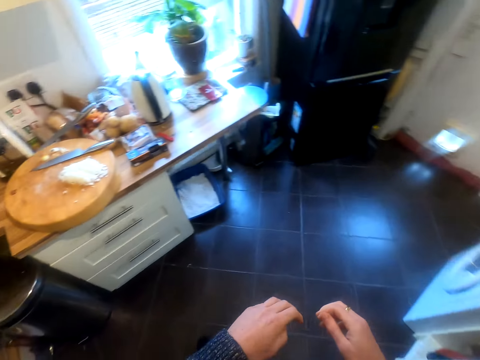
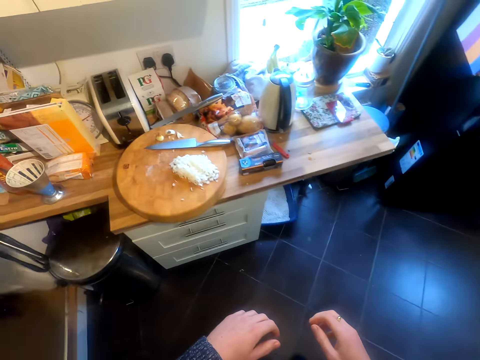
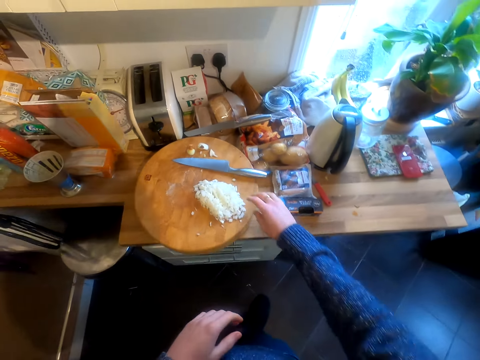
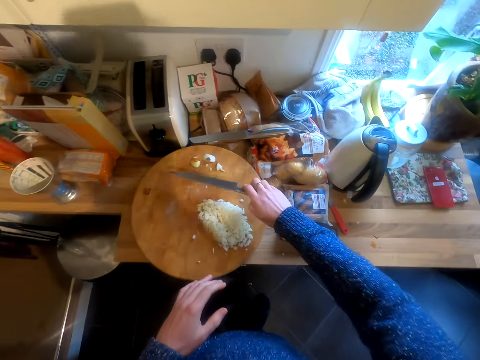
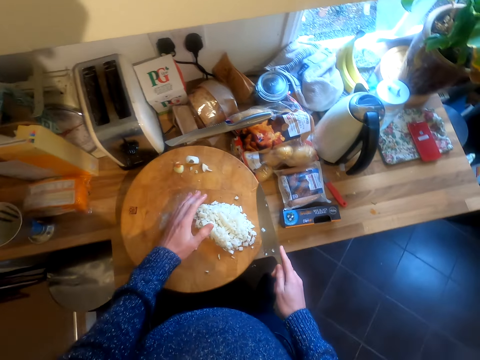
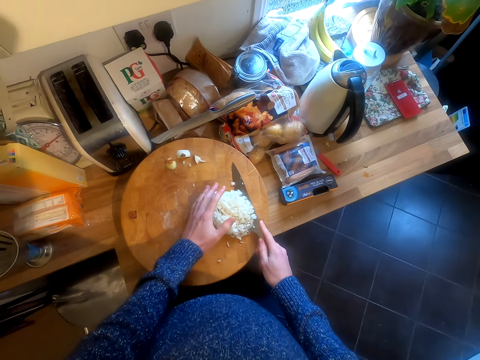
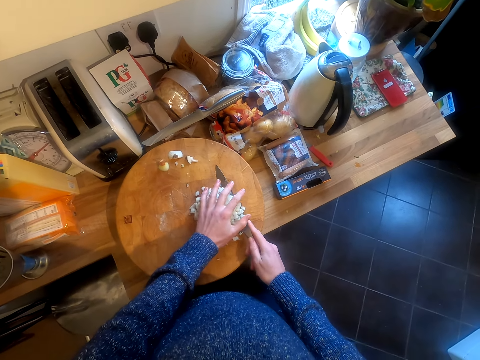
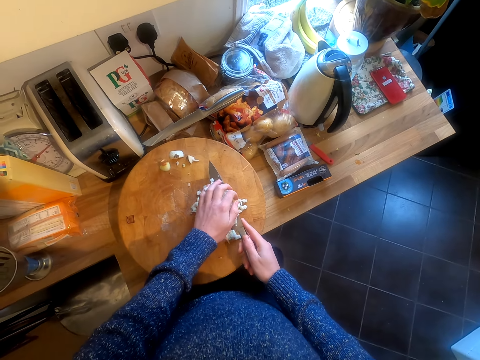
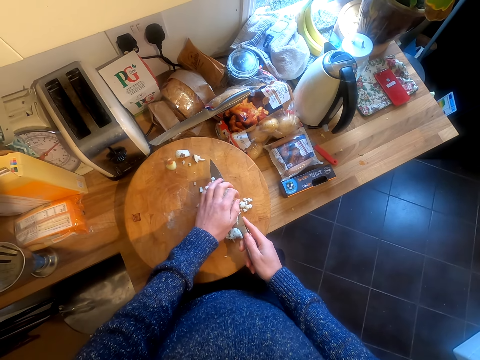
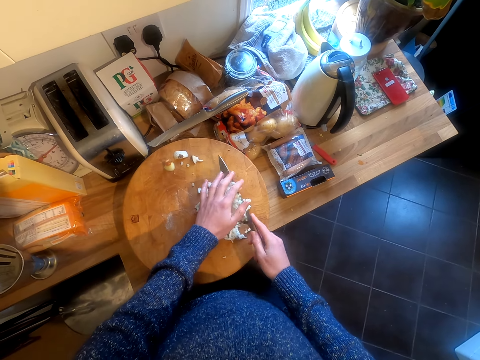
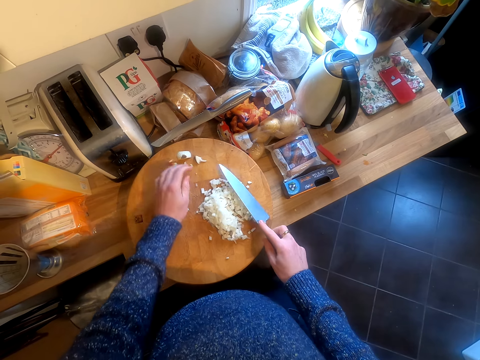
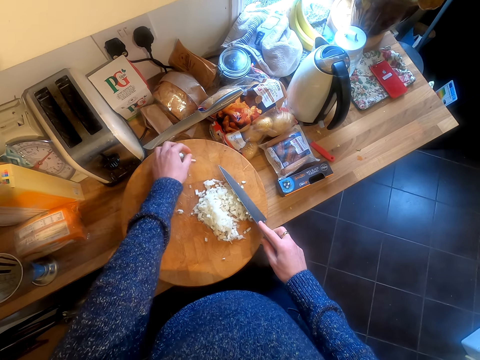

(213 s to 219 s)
The camera wearer walks in the room. They take a knife. They scoop the onions with the knife. They put the onions on the chopping board.

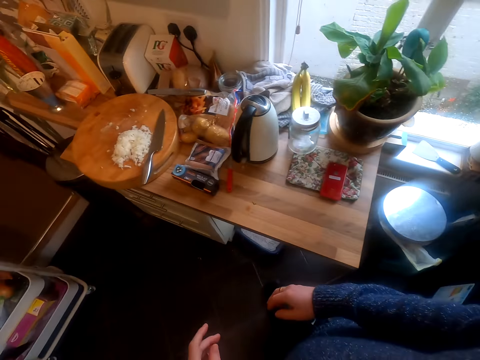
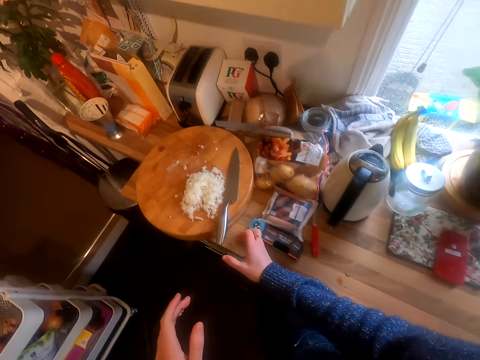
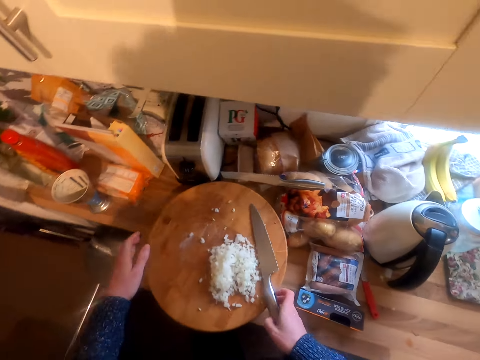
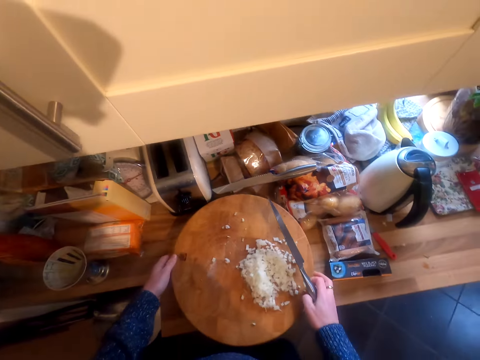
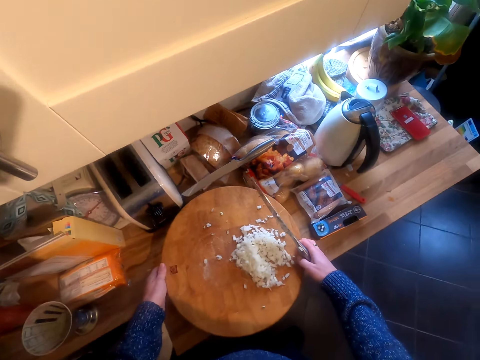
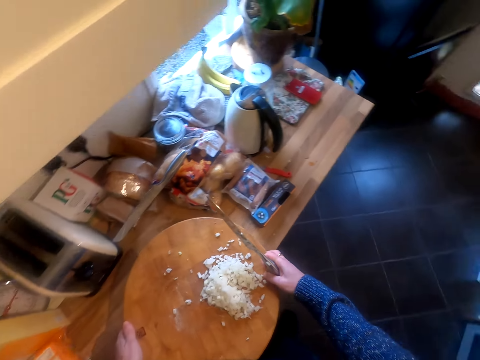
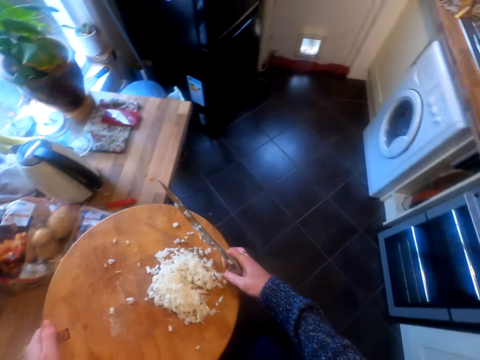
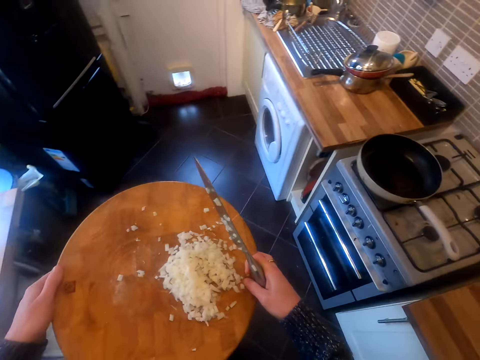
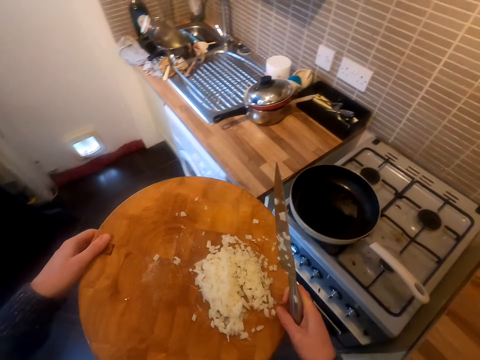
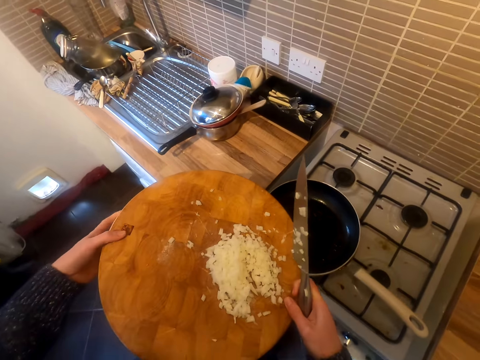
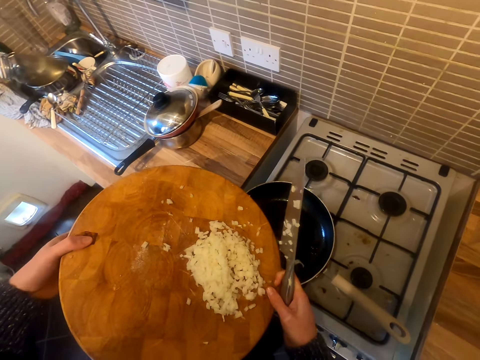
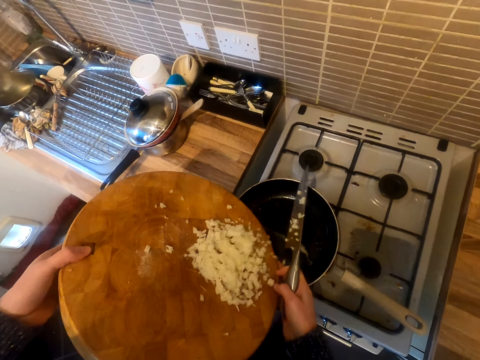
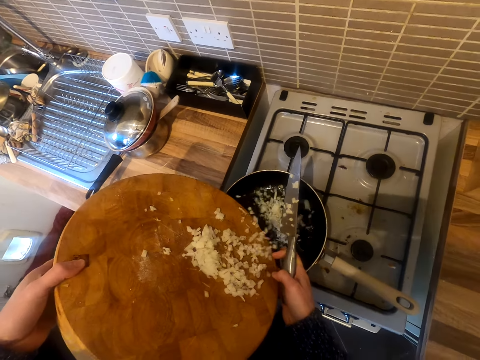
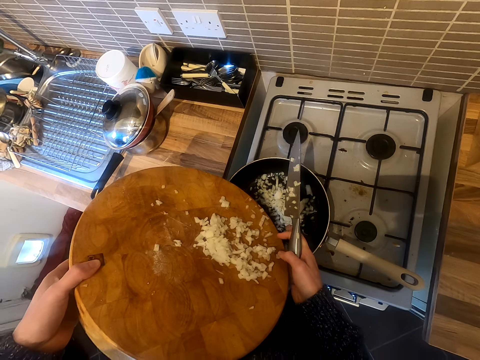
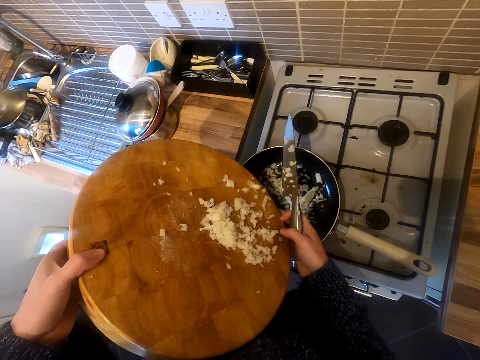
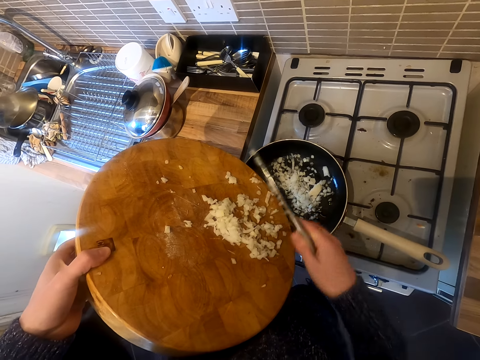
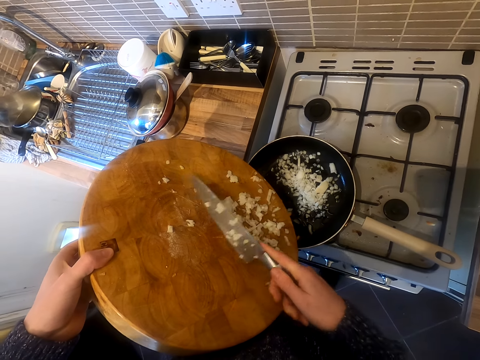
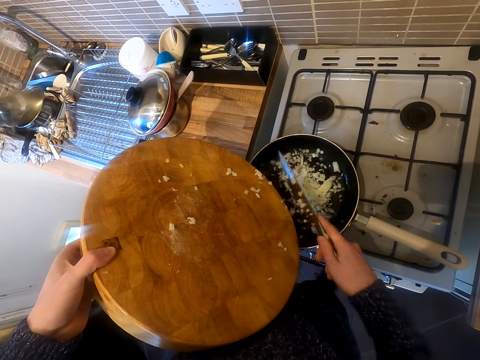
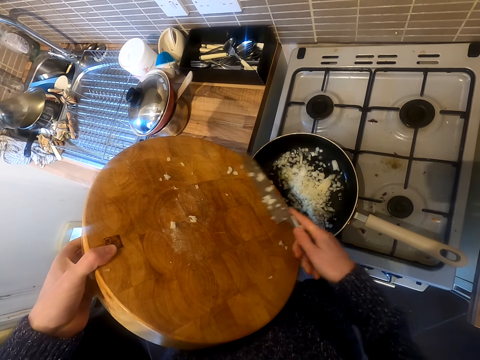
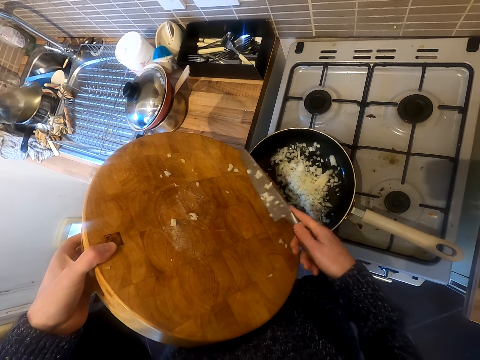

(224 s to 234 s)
The camera wearer walks in the kitchen. They take the knife. They lift the chopping board. They move in the kitchen. They drop the onions in the frying pan.

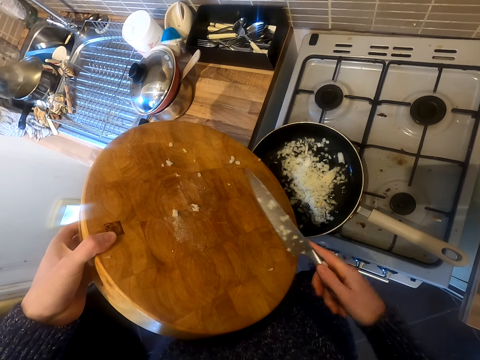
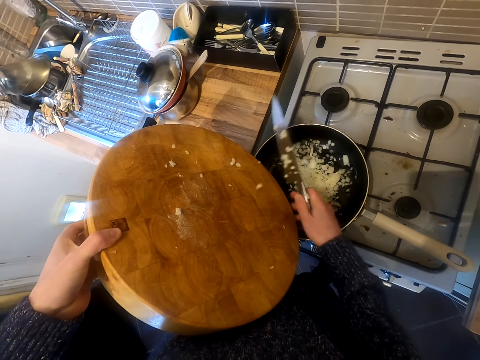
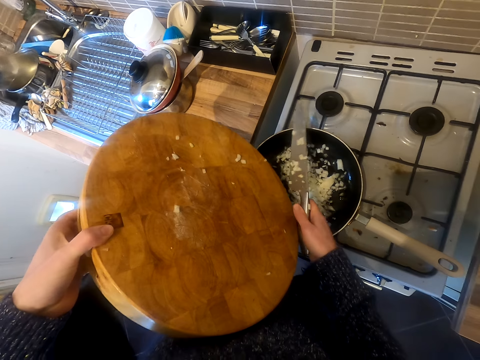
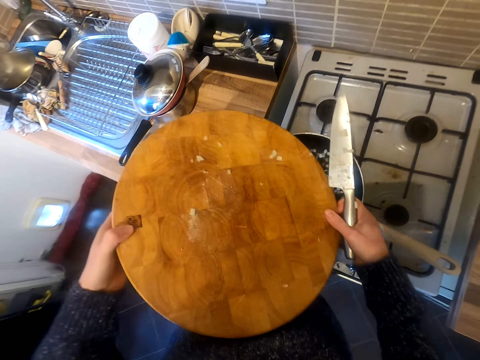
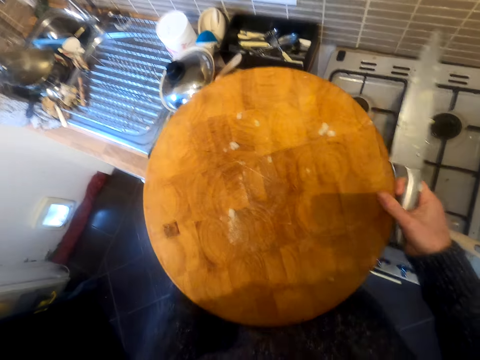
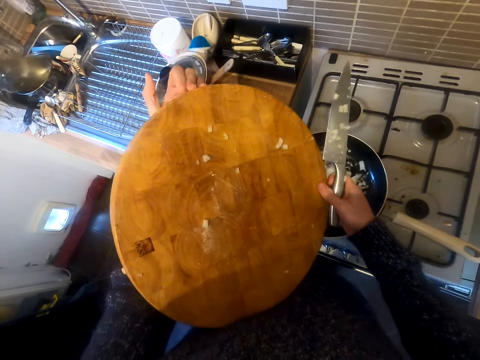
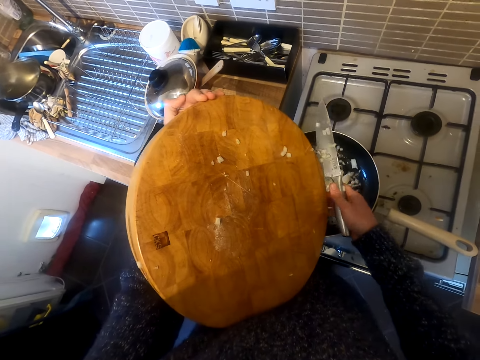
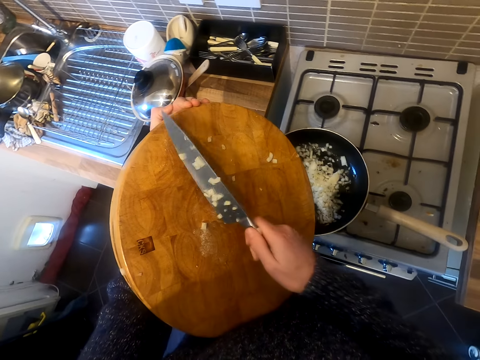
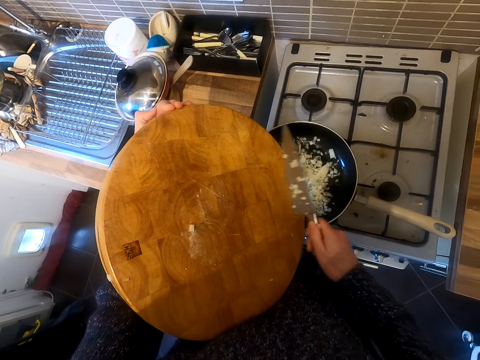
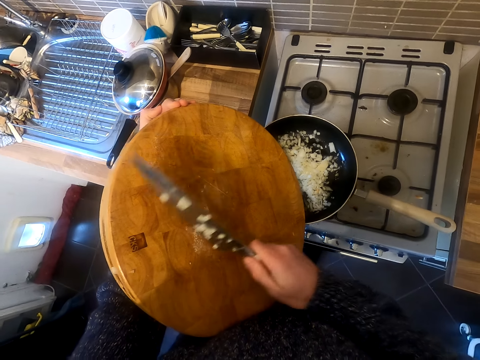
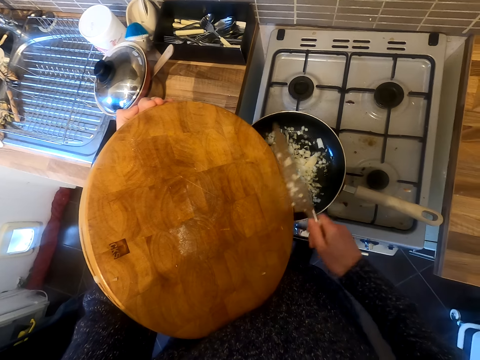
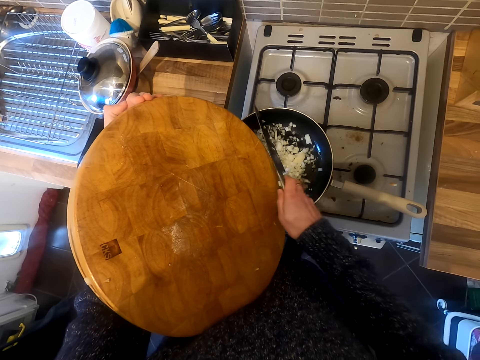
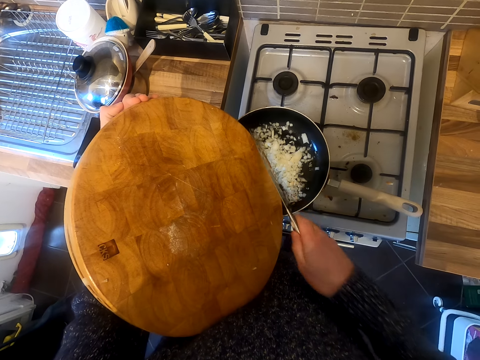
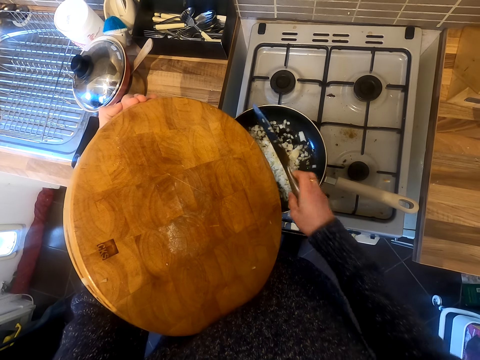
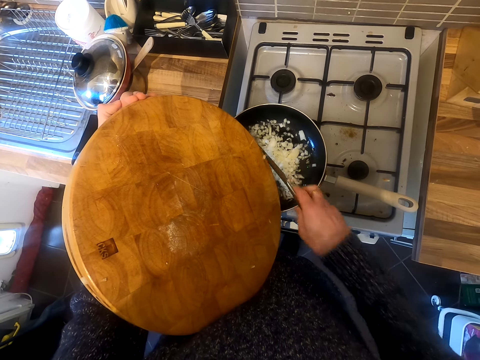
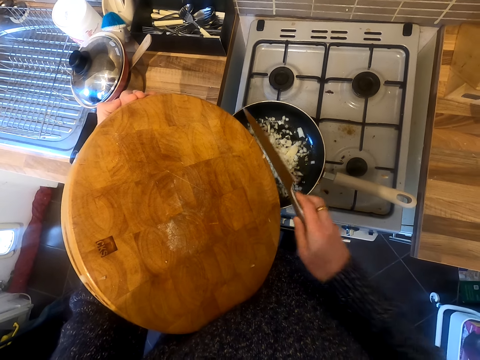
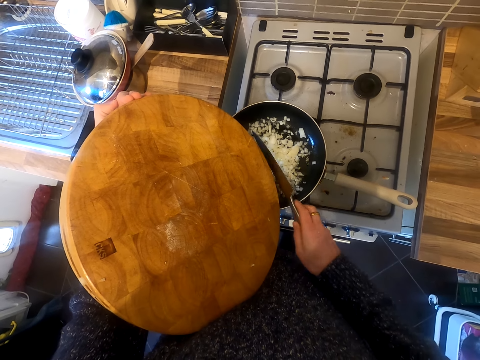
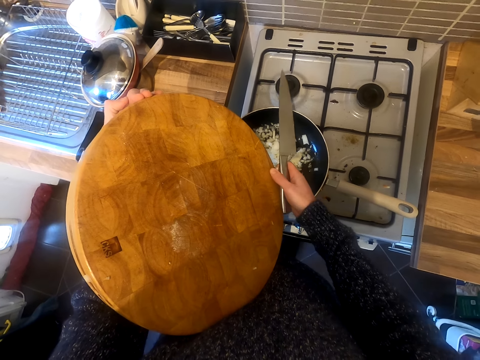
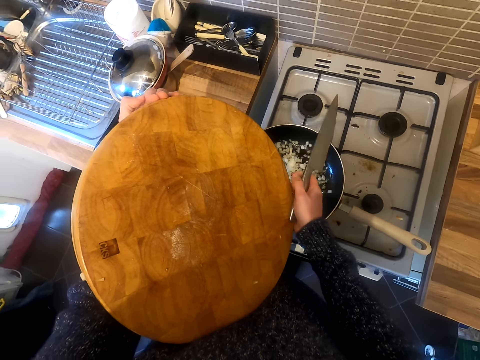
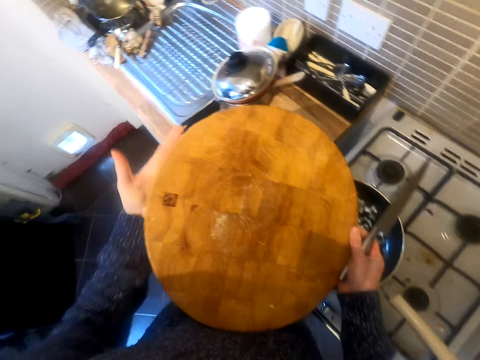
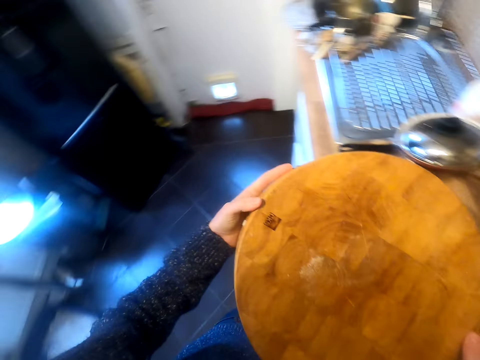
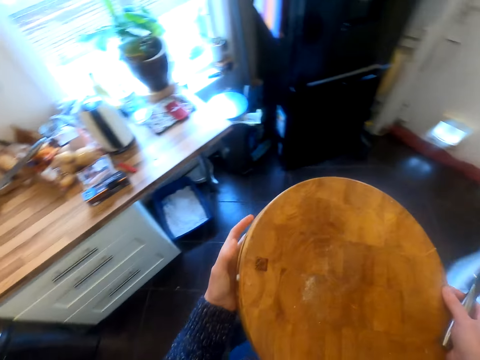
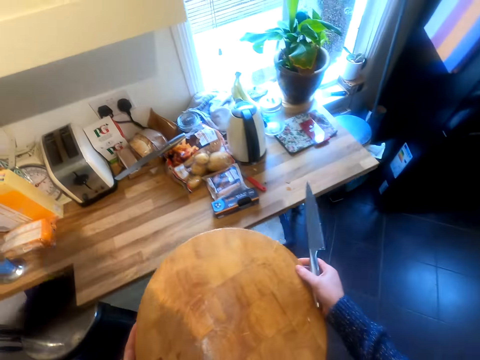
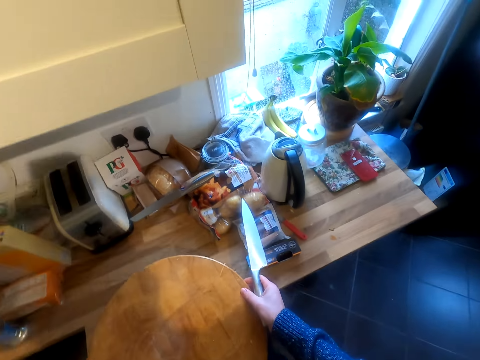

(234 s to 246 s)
The camera wearer lifts the chopping board. They move pieces of onions on the chopping board. They slide the knife on the chopping board. They move in the kitchen.
